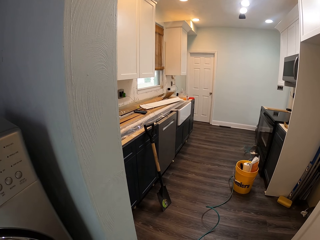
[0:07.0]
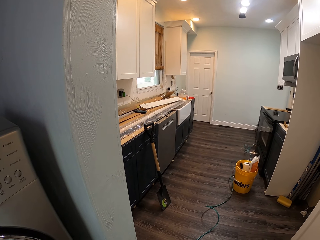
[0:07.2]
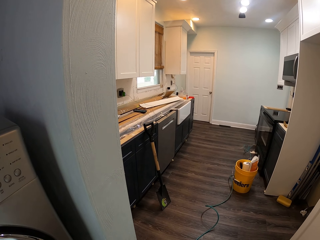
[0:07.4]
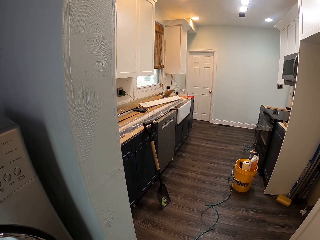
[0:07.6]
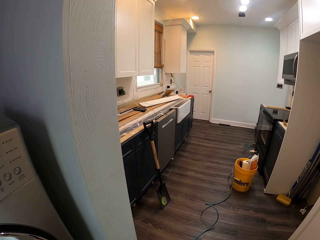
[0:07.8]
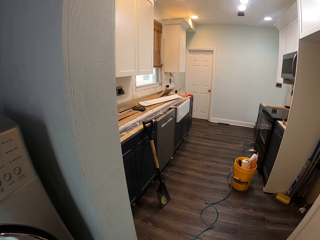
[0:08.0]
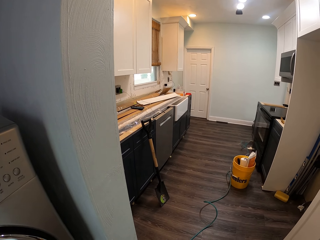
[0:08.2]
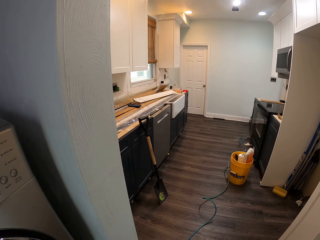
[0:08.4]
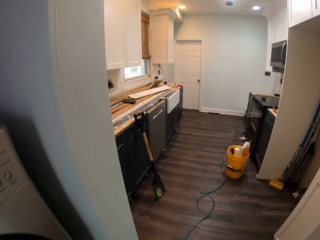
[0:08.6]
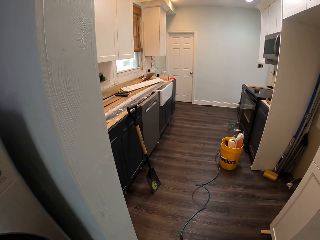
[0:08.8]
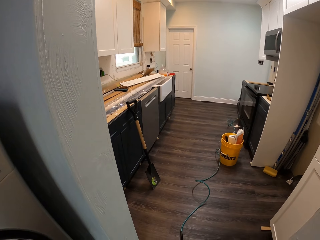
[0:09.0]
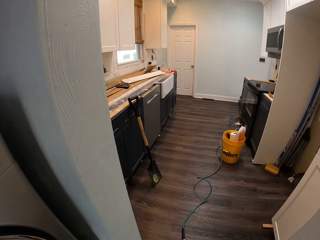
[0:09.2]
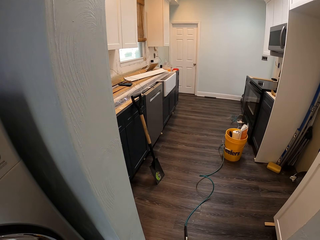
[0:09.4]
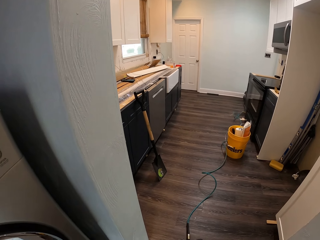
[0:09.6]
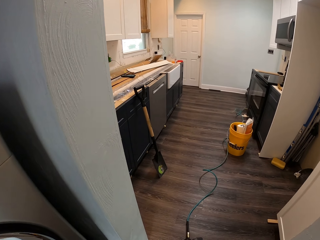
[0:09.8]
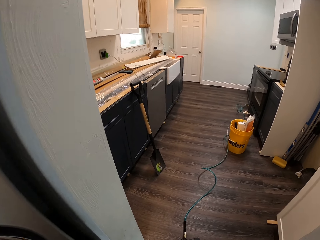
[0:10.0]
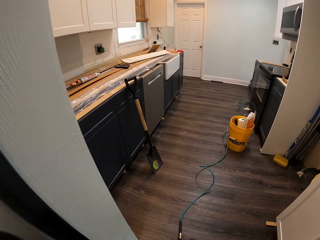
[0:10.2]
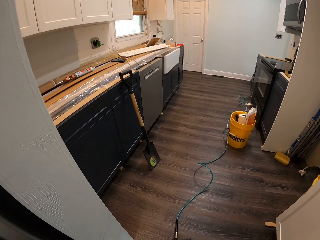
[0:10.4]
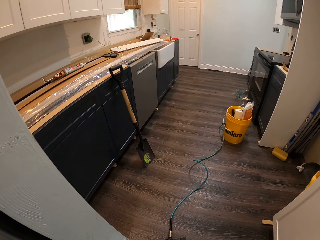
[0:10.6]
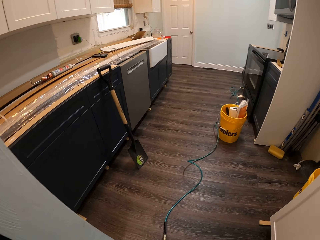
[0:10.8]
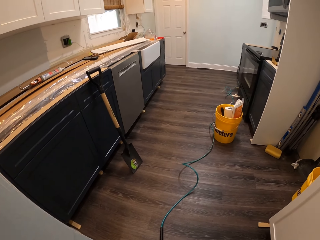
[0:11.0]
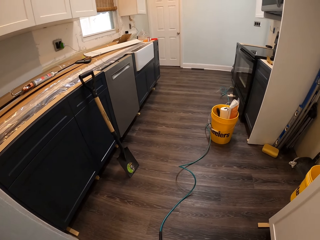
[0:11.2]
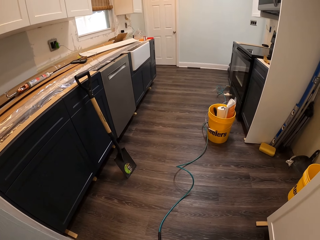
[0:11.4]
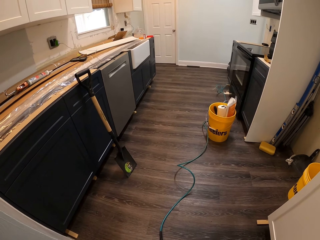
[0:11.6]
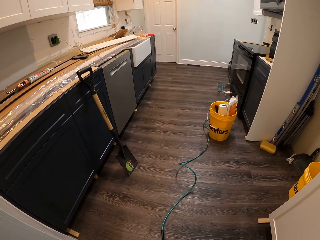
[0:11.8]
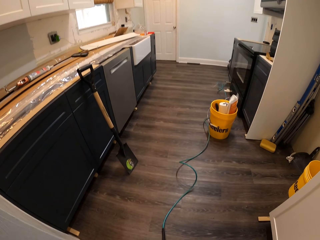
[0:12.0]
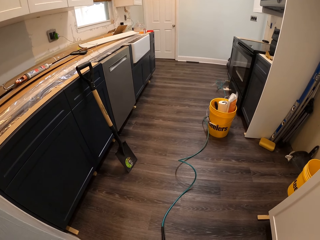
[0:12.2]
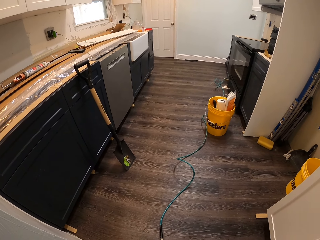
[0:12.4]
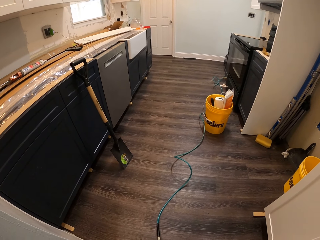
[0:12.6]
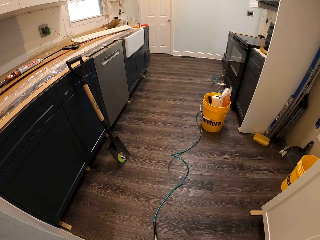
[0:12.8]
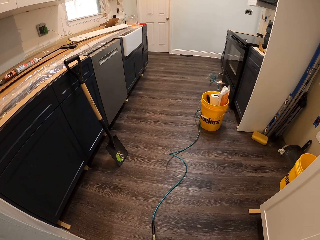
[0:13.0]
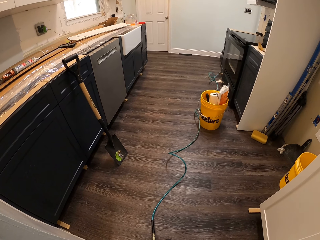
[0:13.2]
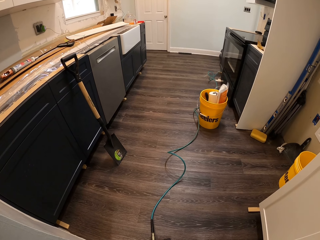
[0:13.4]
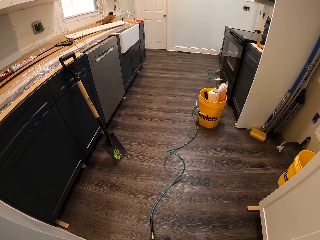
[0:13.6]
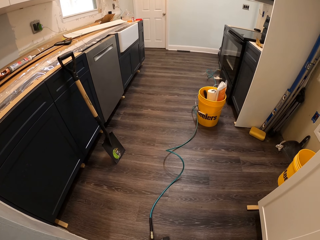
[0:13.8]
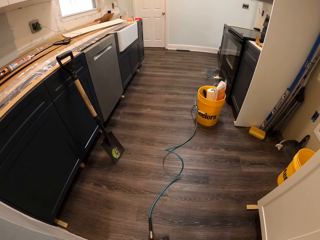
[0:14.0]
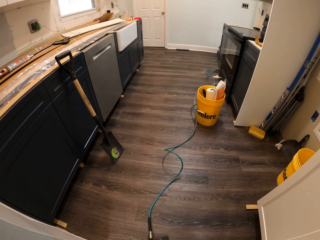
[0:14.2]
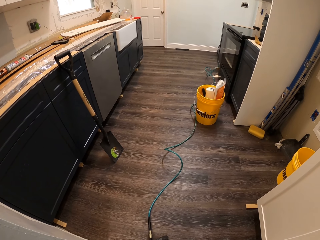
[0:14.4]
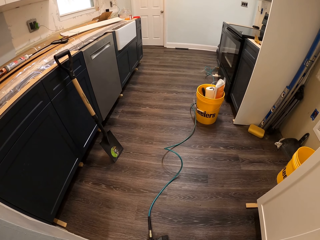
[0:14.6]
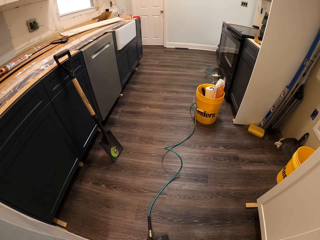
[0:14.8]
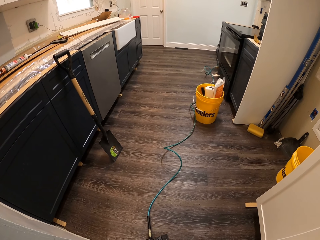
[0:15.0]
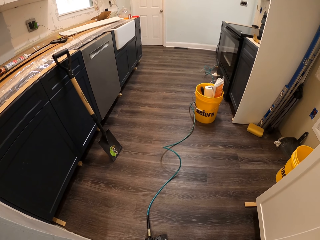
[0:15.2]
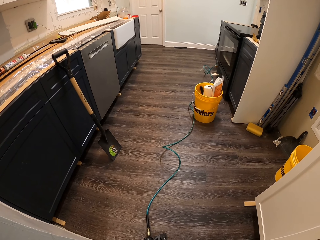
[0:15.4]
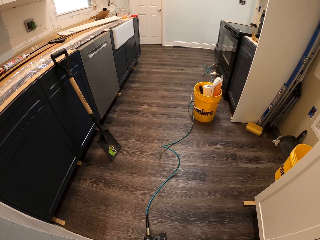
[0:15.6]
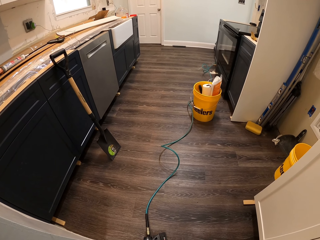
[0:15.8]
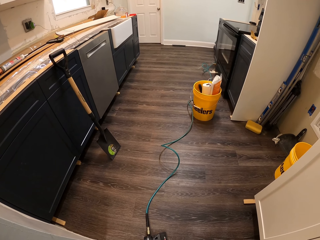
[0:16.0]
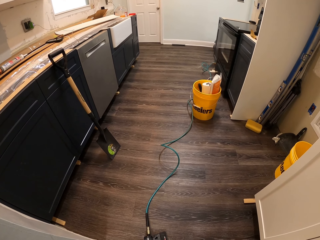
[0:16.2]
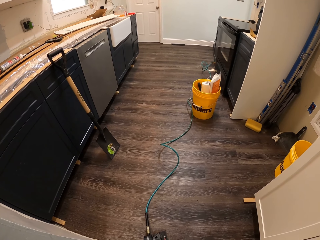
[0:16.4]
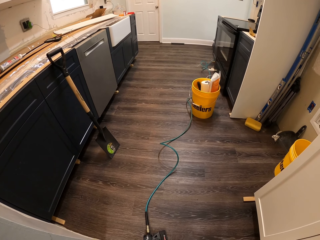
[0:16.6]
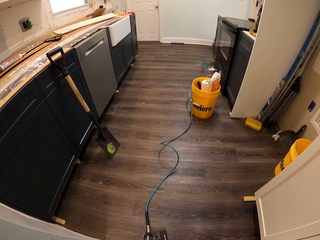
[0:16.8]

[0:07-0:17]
The camera wearer looks at the floor.

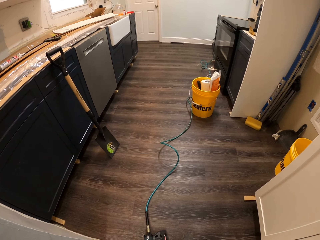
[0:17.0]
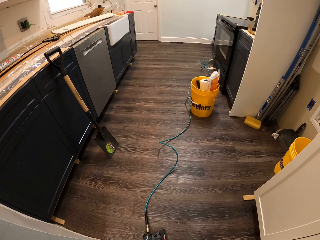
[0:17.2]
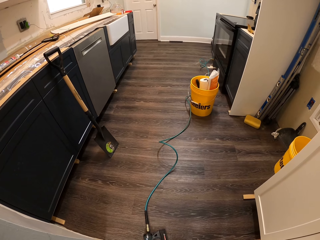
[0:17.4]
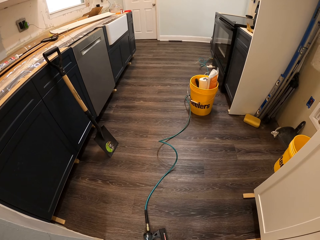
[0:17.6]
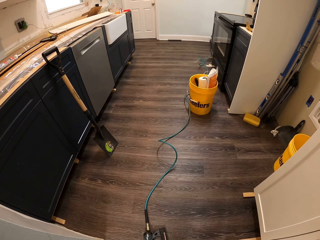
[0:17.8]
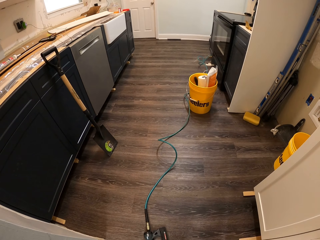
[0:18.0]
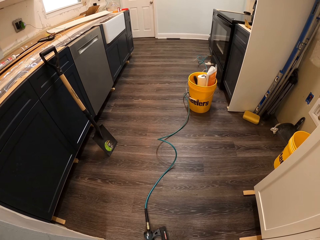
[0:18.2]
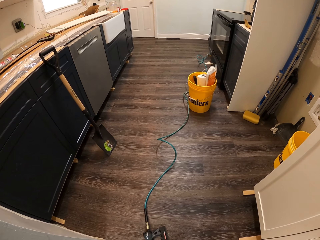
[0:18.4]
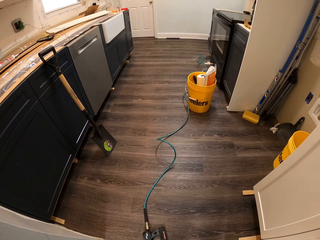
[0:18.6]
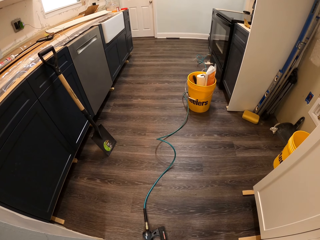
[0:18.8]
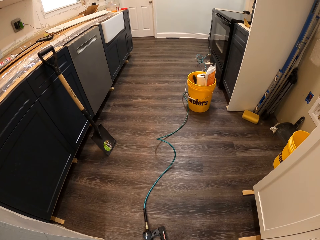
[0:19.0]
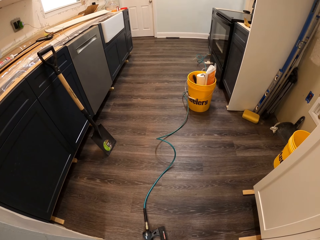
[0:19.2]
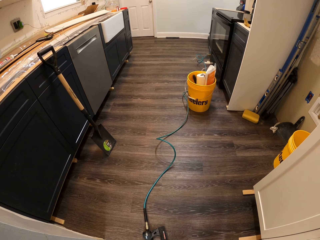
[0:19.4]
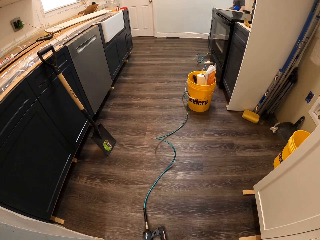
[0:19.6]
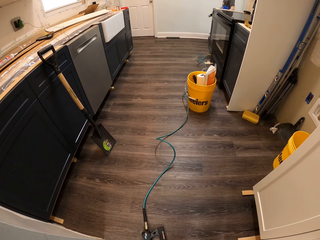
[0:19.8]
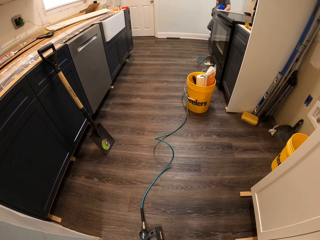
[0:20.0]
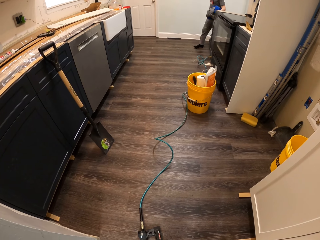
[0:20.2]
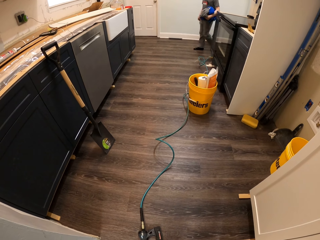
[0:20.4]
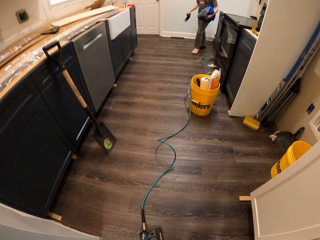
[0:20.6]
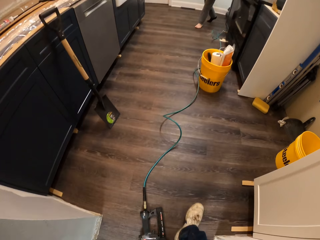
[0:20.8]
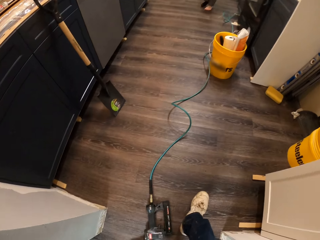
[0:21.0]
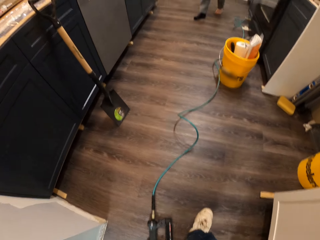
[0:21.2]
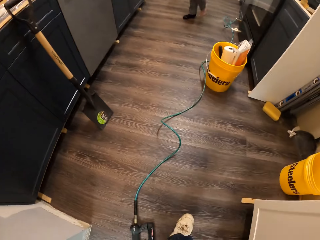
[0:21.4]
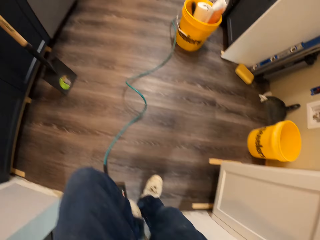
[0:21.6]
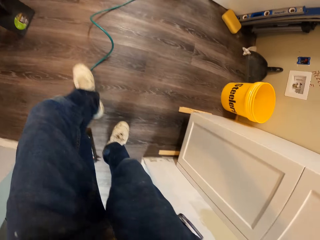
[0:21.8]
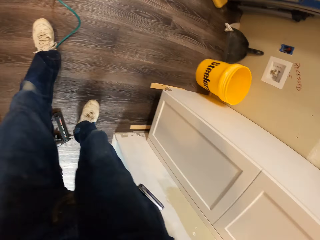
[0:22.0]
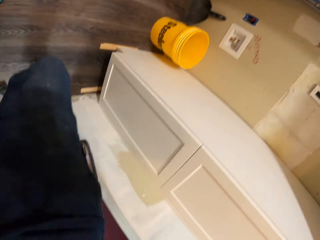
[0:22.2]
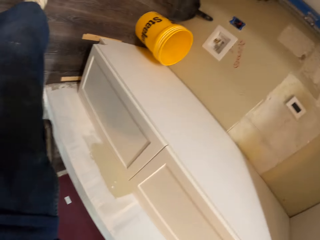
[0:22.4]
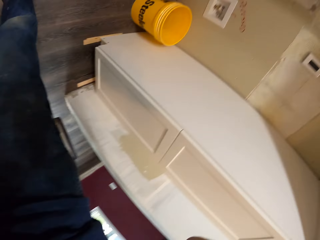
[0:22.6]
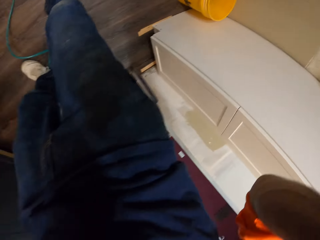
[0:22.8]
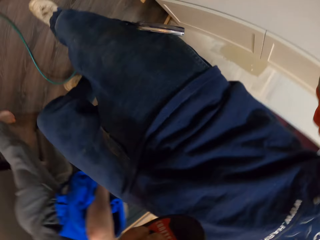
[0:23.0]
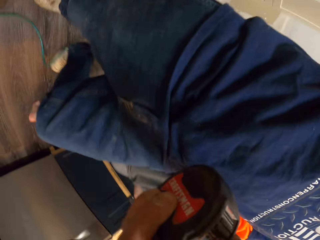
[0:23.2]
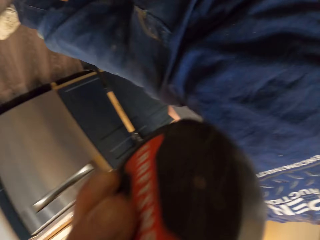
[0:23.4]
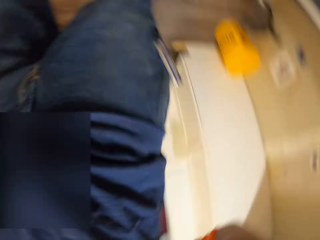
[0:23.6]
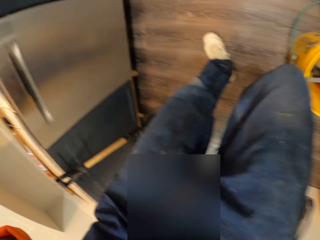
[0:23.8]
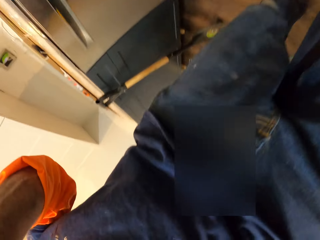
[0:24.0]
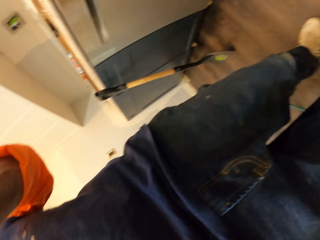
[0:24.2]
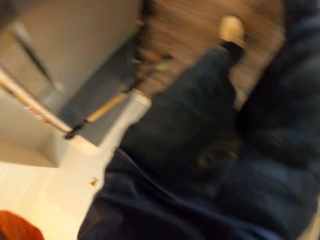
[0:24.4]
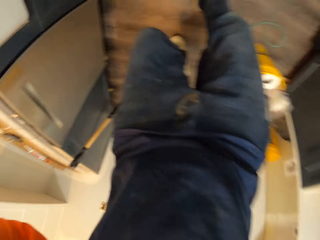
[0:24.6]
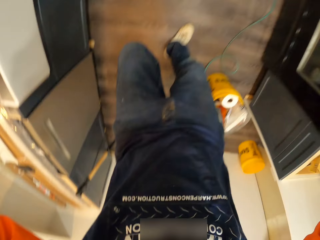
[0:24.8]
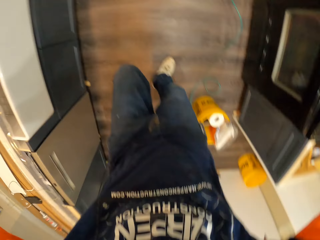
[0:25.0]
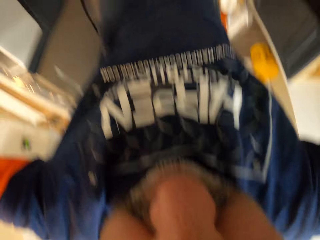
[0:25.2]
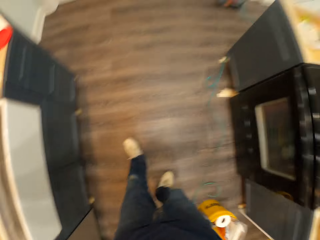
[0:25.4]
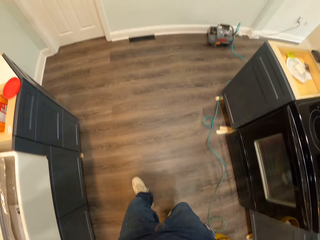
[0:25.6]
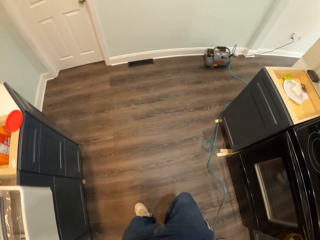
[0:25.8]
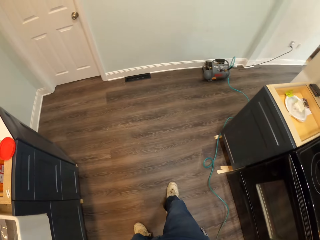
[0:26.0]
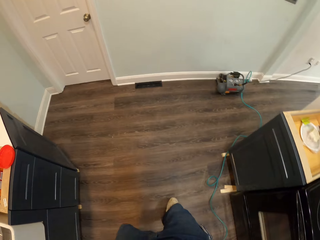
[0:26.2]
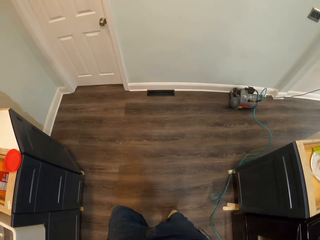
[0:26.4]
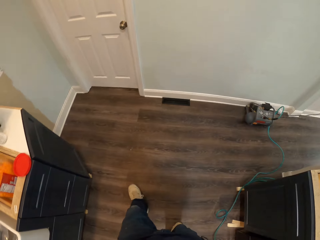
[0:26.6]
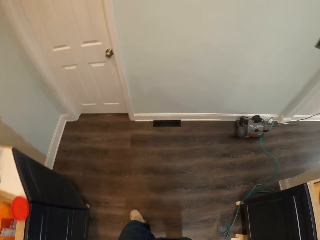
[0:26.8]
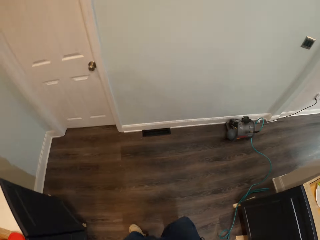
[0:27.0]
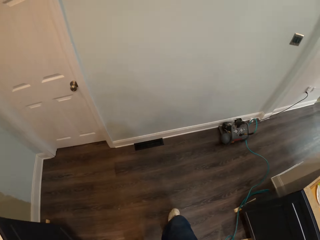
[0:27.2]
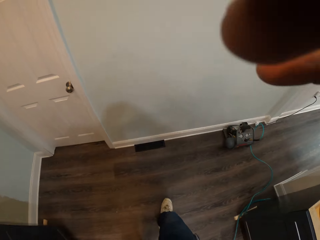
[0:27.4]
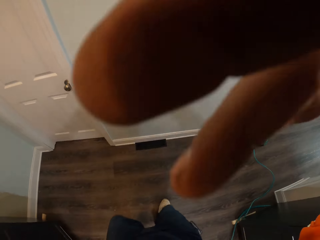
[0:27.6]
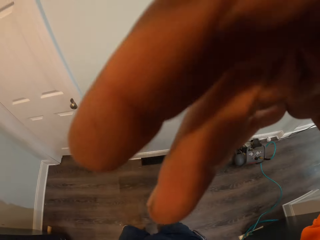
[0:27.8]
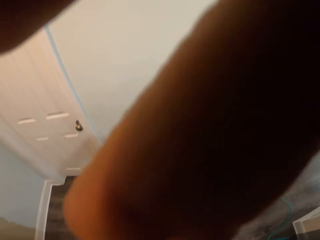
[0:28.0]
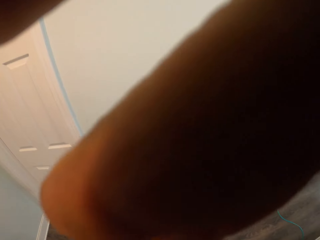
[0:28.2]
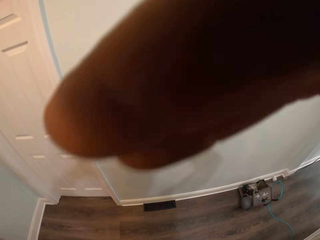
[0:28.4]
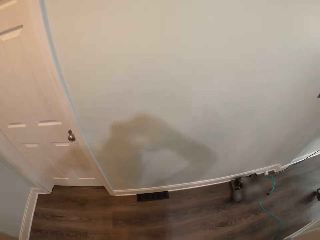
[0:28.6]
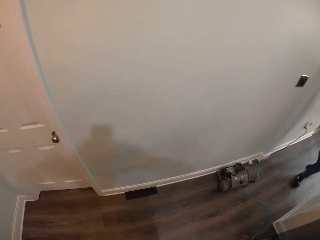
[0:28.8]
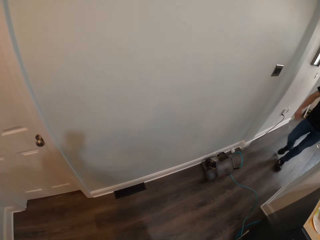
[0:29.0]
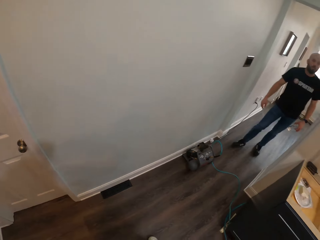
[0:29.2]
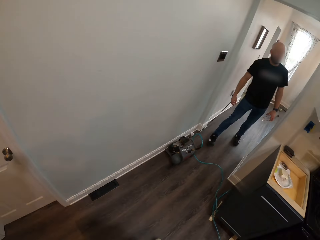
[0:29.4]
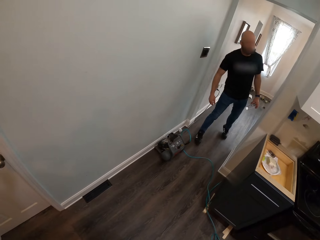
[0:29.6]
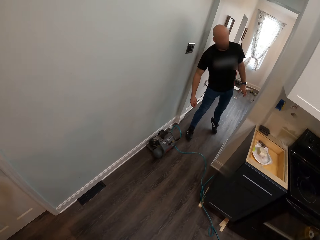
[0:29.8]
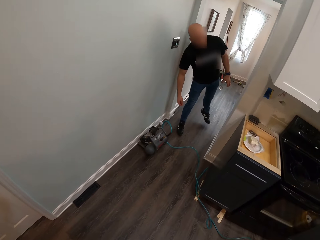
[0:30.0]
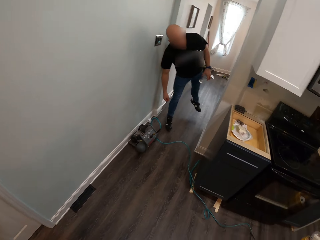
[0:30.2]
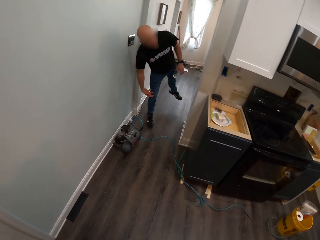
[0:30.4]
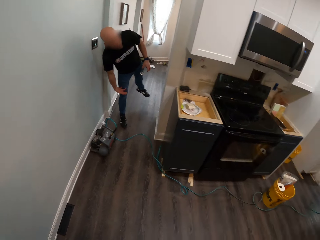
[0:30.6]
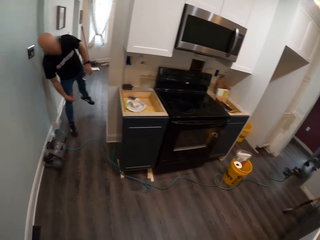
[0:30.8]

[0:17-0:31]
A man walks on the floor. The camera wearer walks on the floor. They adjust the camera. They adjust the camera. Another man walks on the floor.
